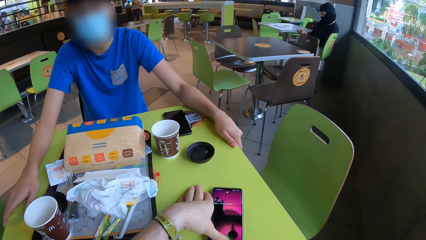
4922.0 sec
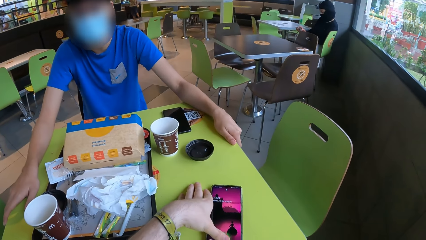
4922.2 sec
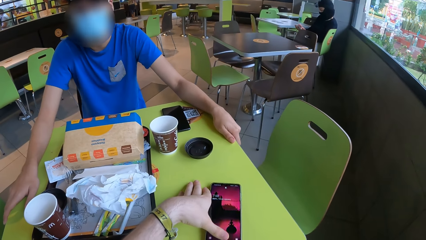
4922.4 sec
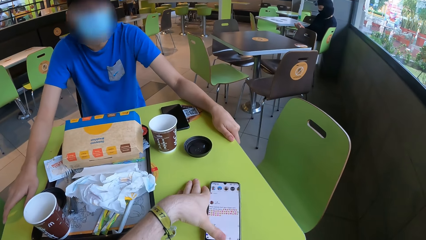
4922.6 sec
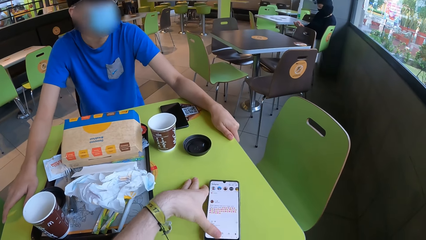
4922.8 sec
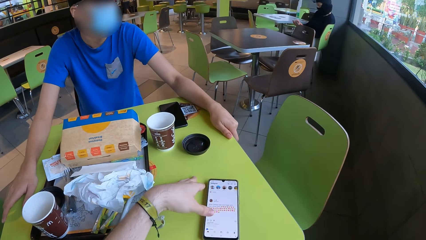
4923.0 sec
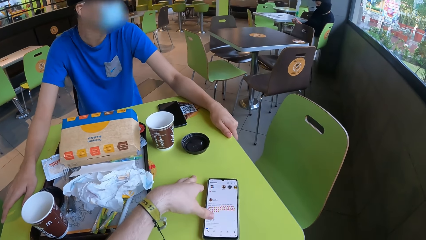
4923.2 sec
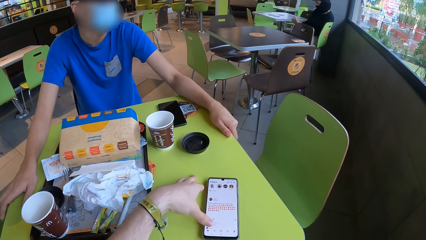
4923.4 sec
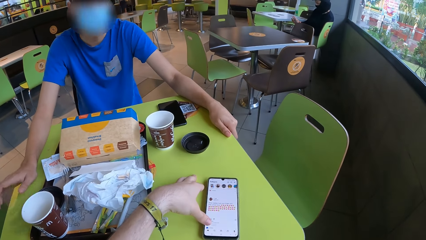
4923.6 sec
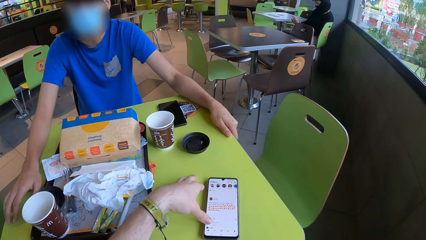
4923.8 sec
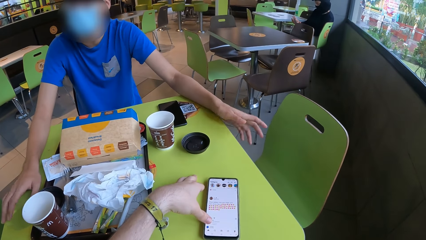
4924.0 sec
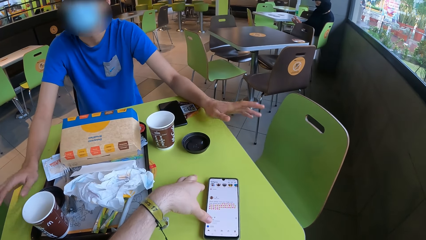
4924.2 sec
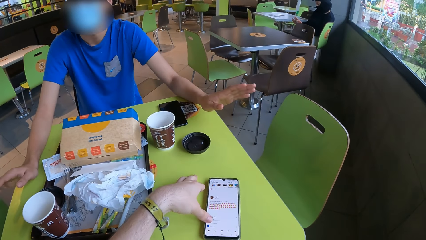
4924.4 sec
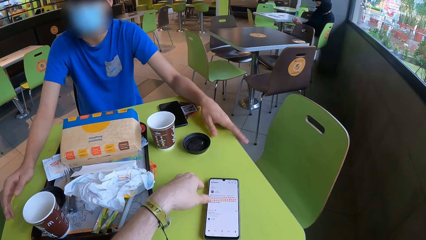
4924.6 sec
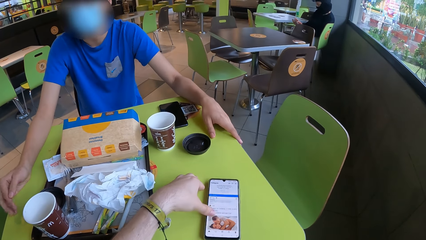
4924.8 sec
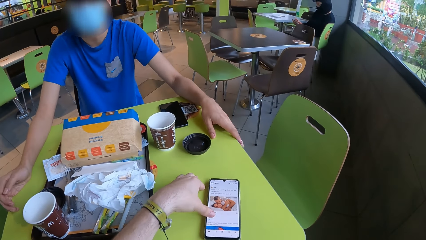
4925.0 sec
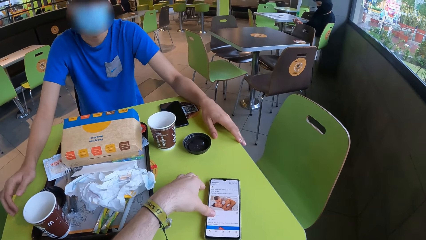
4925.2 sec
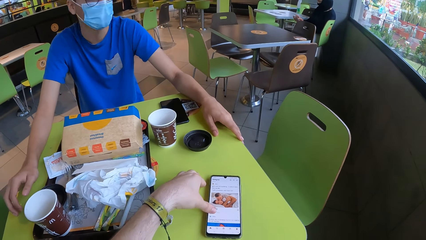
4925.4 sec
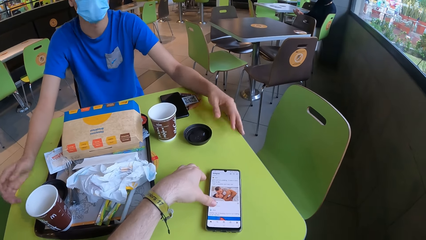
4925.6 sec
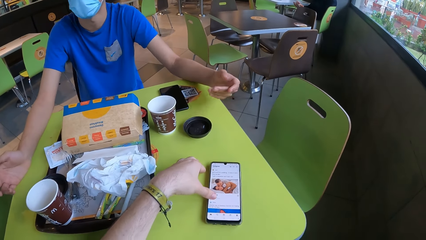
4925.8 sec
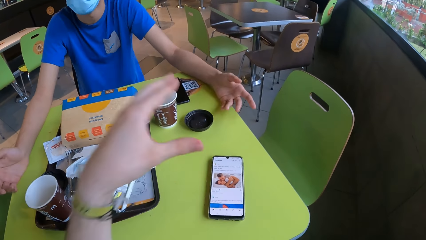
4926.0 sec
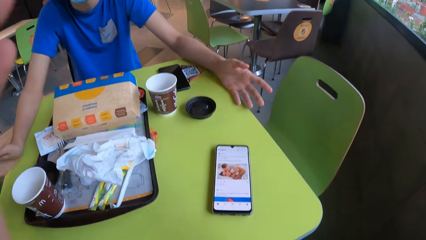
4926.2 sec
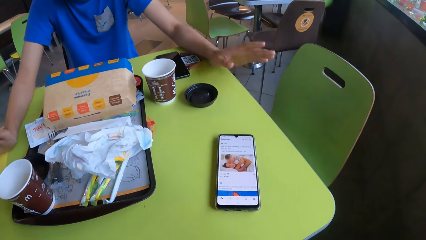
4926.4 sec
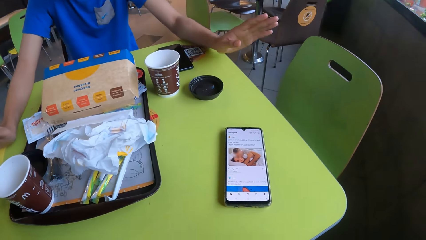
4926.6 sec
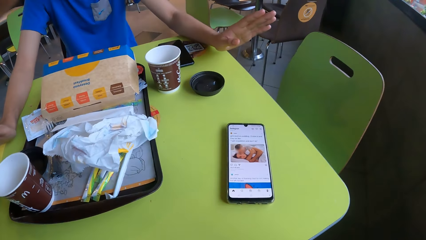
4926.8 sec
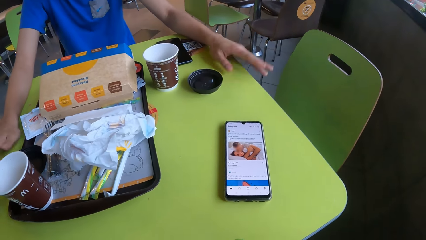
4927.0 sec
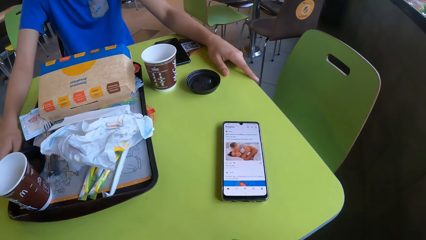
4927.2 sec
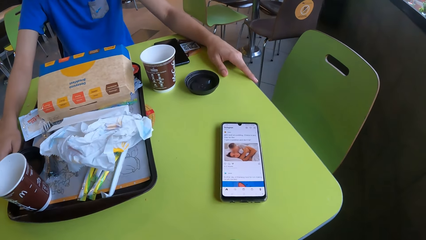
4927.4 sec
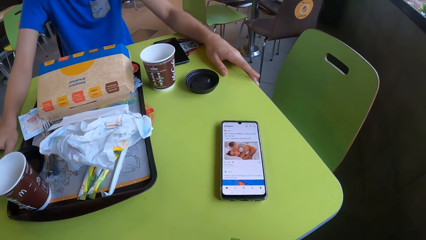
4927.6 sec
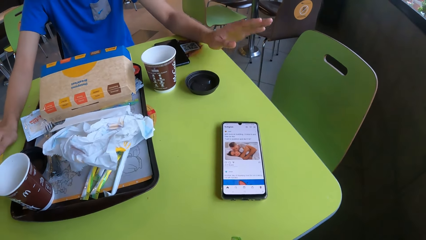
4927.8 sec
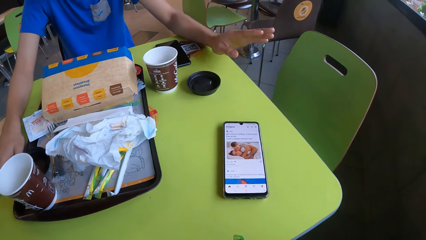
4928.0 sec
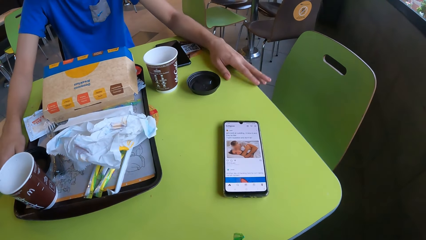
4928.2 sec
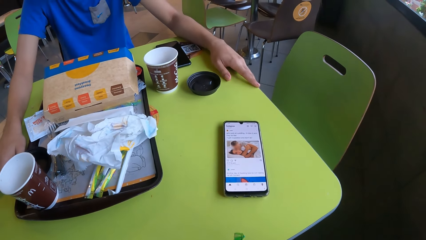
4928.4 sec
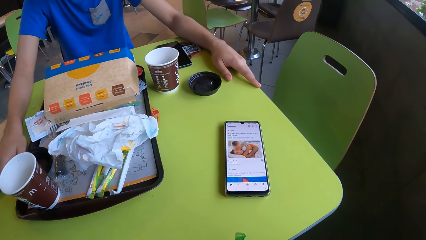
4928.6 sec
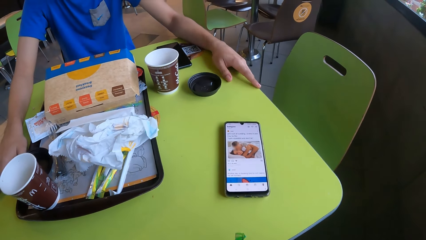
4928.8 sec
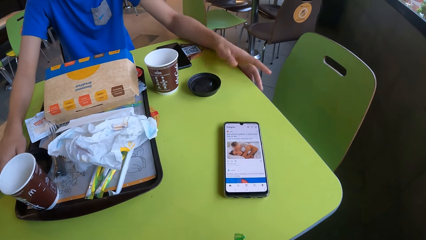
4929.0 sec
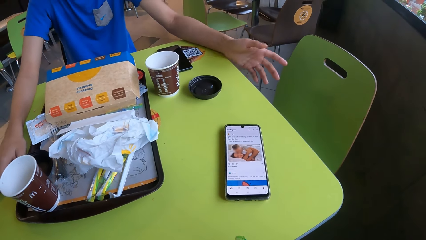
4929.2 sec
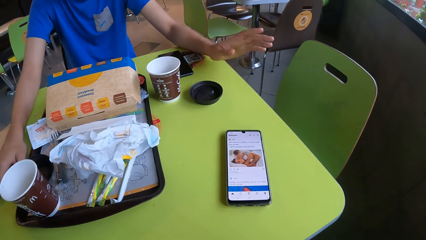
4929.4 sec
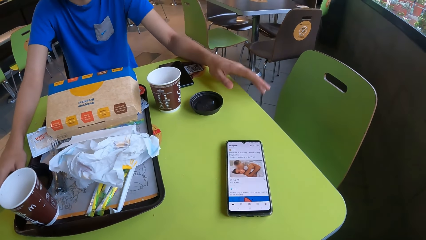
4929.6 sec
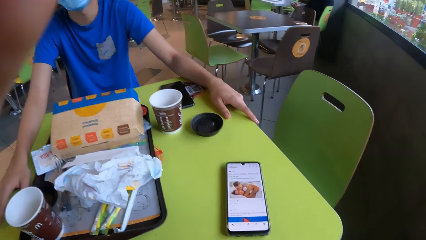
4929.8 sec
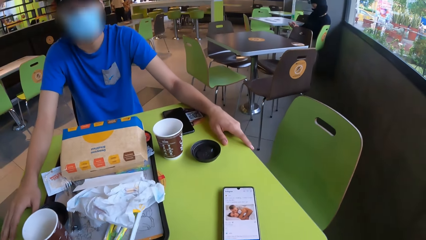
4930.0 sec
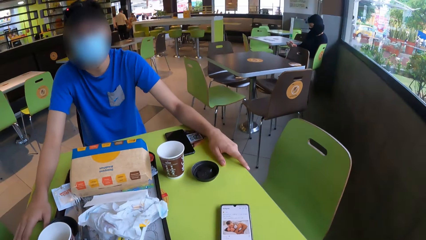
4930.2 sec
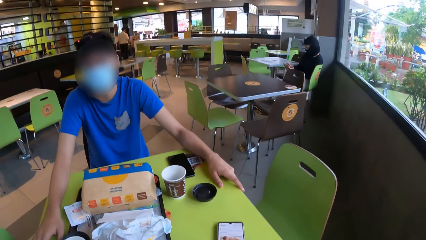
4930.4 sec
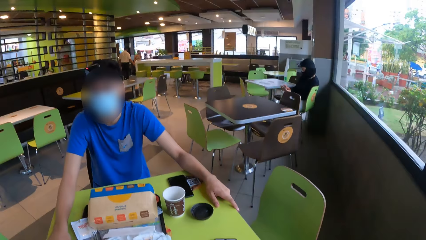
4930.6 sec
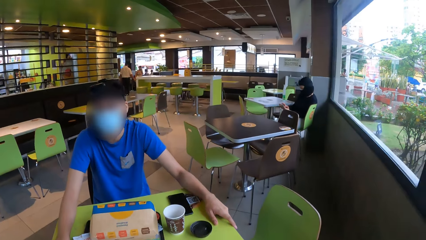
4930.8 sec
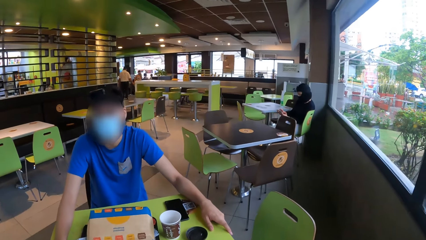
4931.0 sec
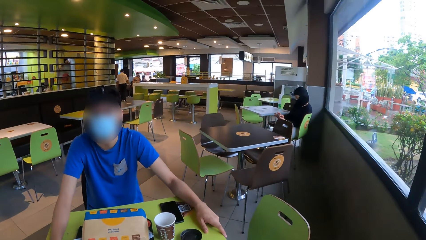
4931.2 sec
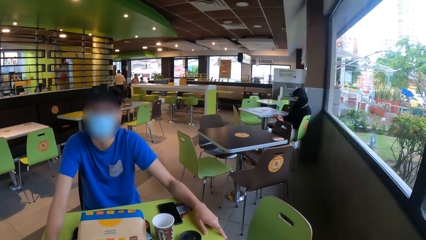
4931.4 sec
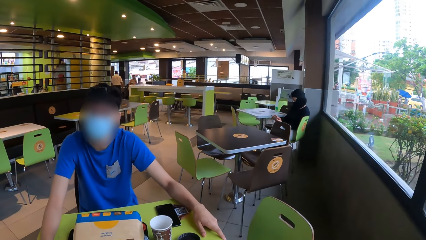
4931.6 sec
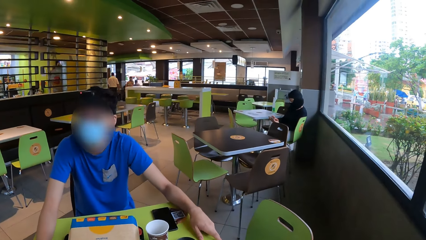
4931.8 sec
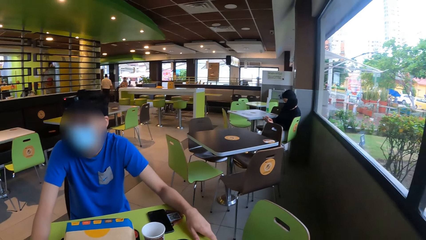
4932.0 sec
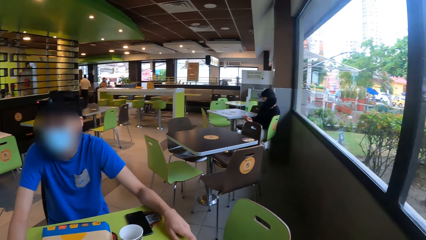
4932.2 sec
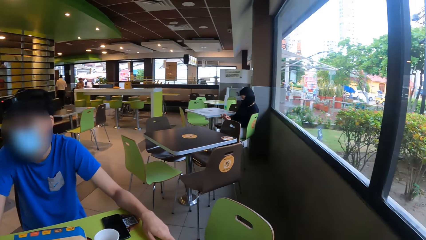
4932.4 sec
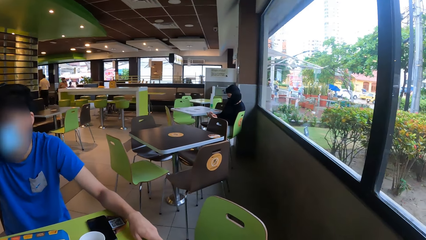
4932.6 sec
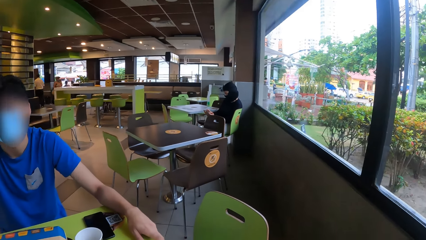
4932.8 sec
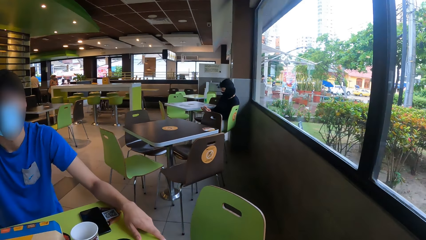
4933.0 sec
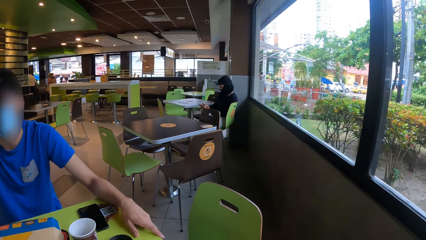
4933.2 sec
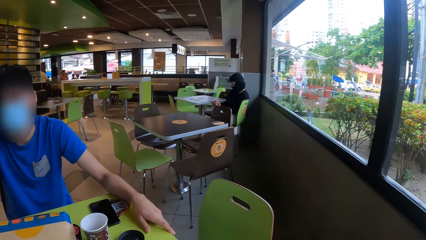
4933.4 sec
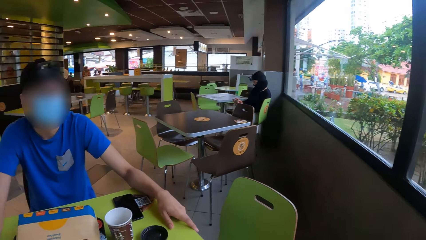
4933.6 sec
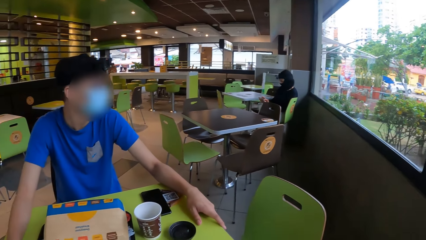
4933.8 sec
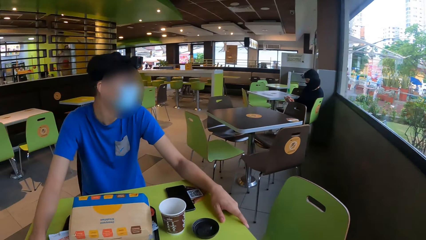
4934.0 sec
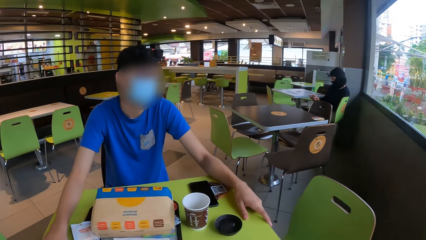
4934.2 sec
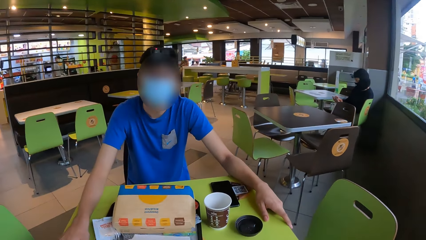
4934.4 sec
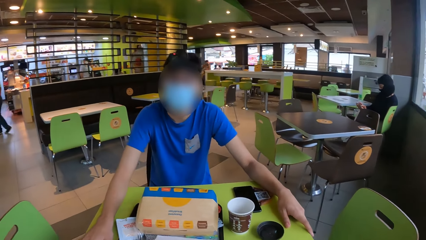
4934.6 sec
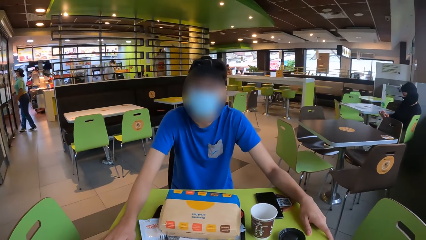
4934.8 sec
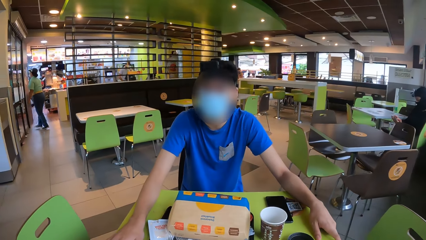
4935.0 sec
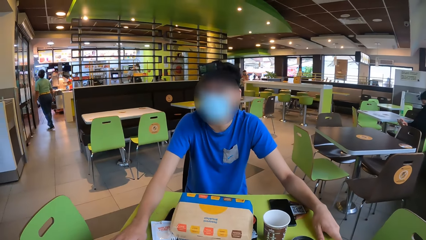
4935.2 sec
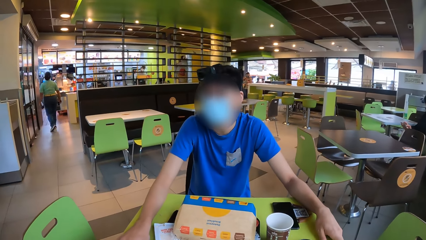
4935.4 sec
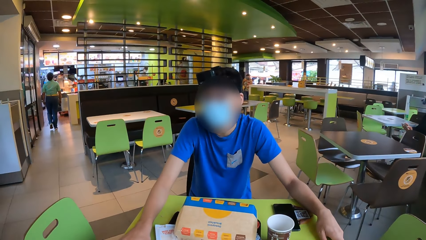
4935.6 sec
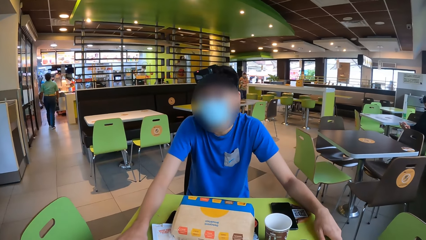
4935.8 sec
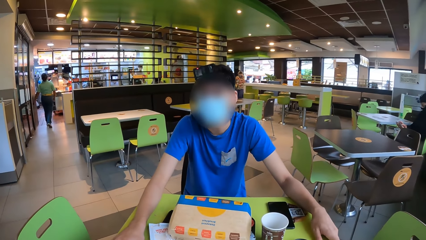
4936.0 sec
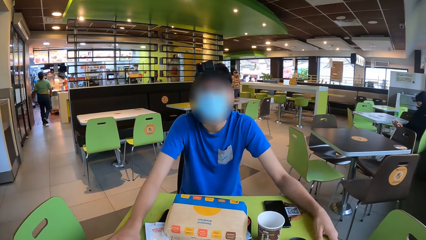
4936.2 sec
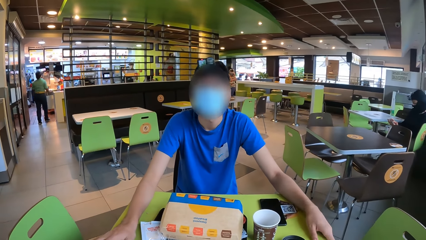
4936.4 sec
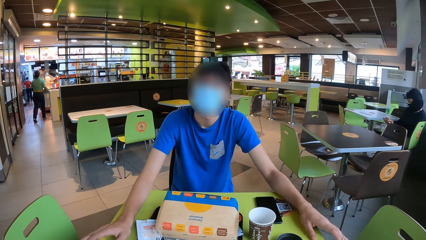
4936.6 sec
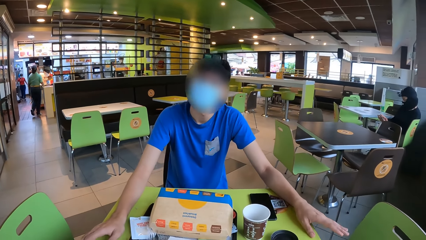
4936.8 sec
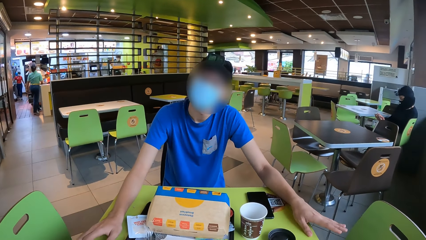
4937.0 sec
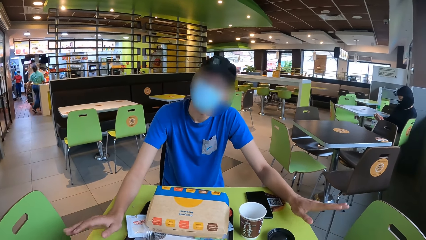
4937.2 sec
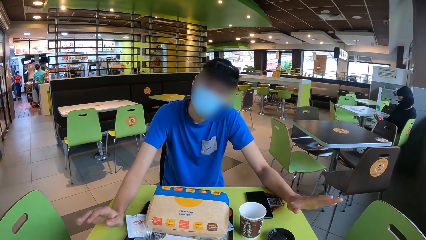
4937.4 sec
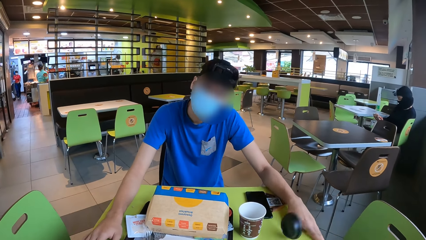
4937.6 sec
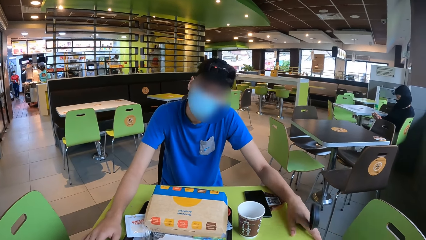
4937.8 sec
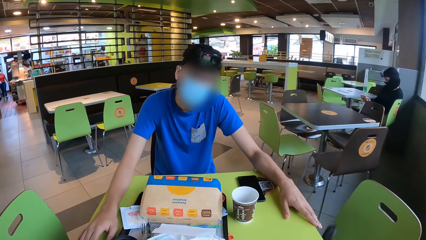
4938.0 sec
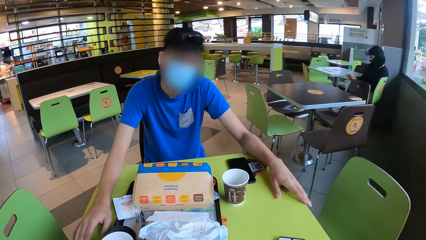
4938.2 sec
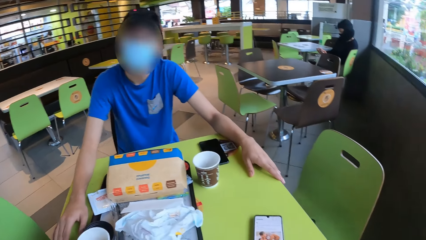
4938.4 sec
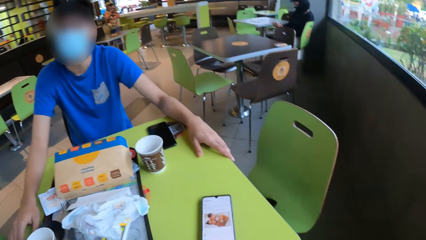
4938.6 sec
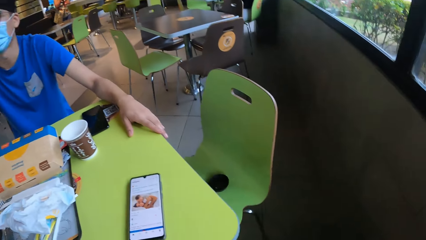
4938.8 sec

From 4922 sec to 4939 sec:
The camera wearer operates a phone. They raise hands. They talk with a man.
